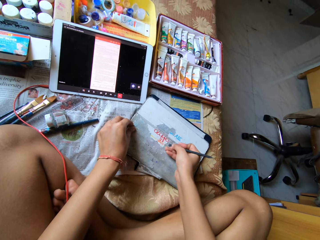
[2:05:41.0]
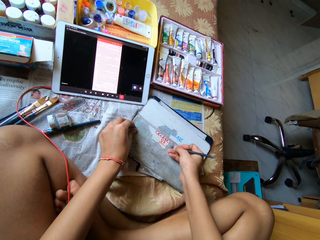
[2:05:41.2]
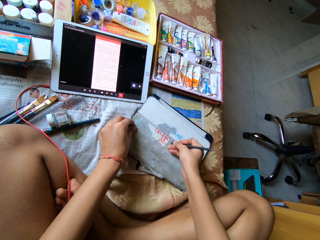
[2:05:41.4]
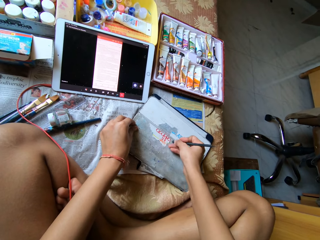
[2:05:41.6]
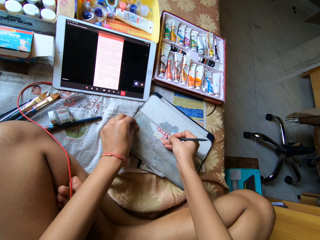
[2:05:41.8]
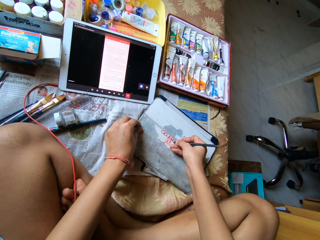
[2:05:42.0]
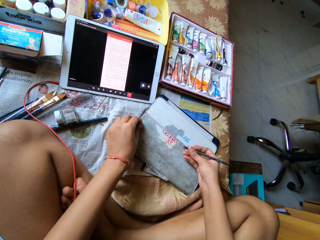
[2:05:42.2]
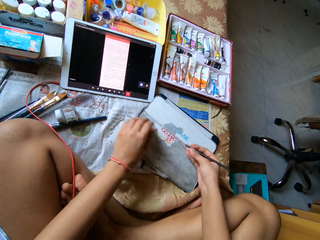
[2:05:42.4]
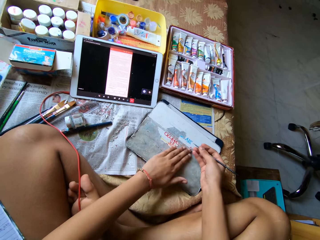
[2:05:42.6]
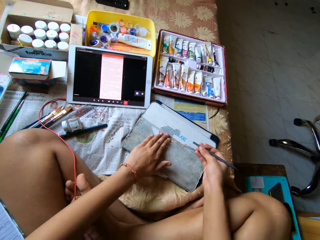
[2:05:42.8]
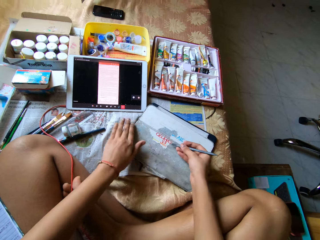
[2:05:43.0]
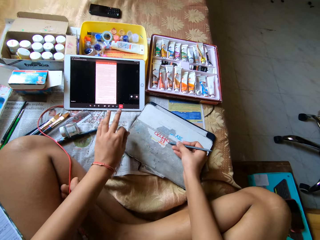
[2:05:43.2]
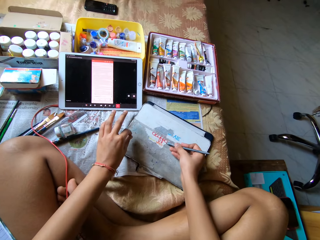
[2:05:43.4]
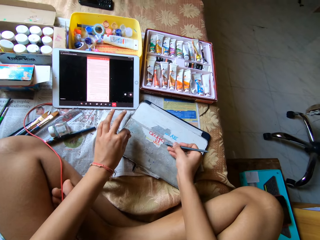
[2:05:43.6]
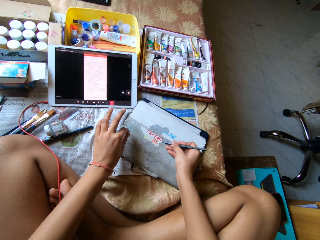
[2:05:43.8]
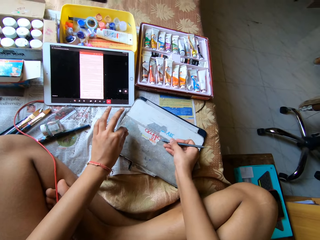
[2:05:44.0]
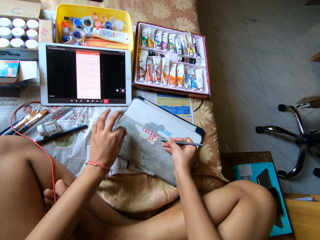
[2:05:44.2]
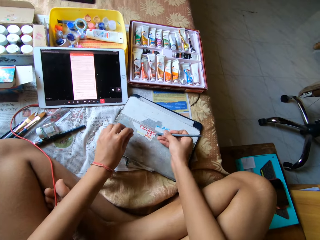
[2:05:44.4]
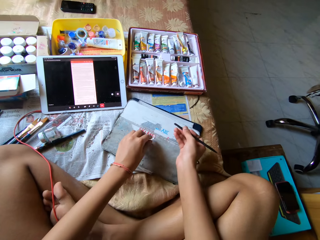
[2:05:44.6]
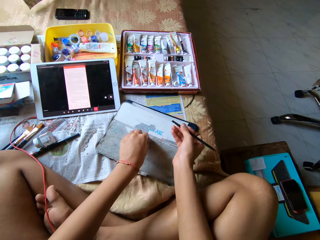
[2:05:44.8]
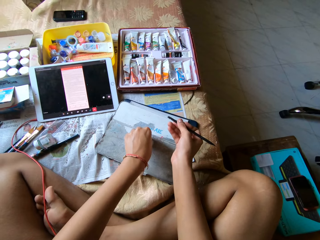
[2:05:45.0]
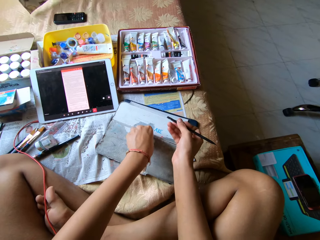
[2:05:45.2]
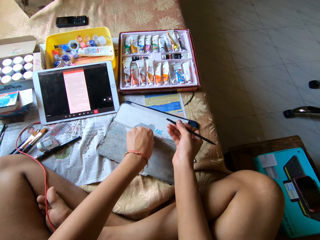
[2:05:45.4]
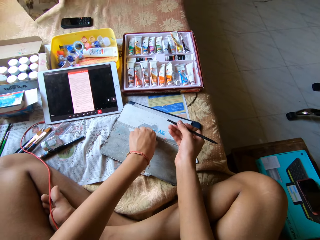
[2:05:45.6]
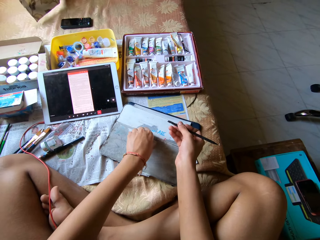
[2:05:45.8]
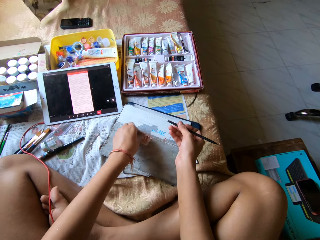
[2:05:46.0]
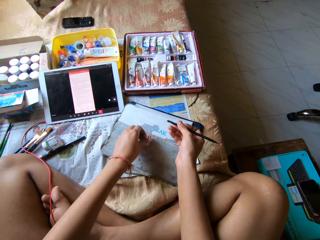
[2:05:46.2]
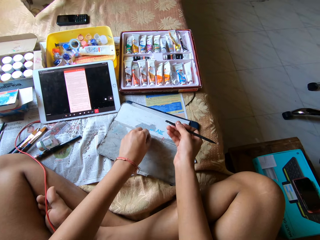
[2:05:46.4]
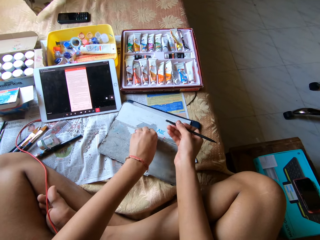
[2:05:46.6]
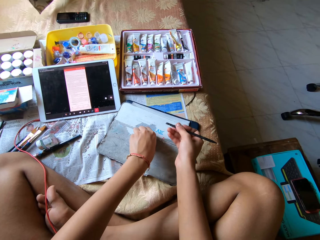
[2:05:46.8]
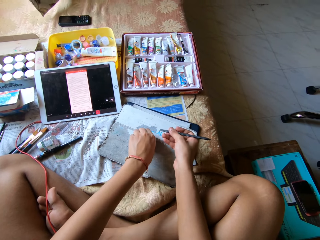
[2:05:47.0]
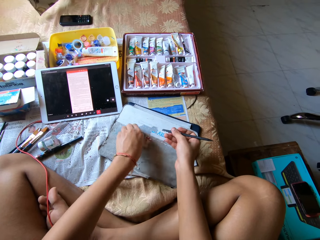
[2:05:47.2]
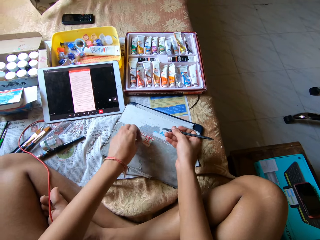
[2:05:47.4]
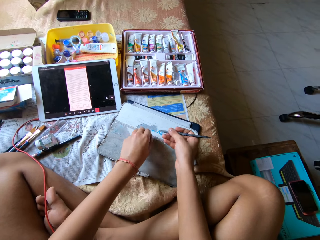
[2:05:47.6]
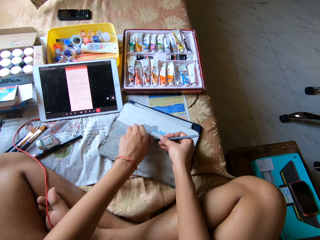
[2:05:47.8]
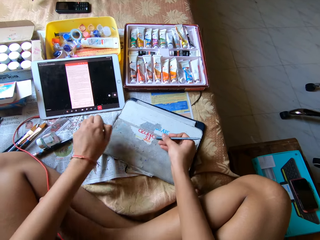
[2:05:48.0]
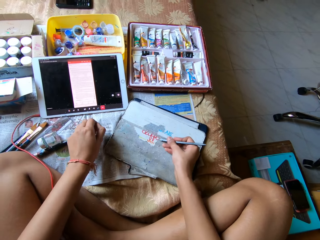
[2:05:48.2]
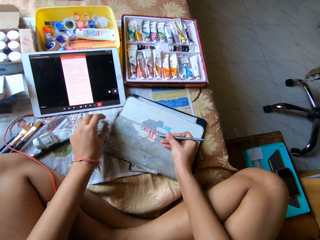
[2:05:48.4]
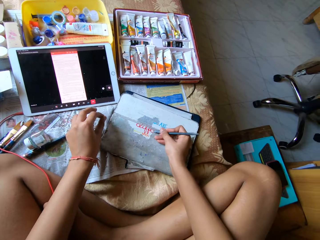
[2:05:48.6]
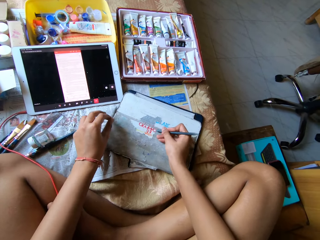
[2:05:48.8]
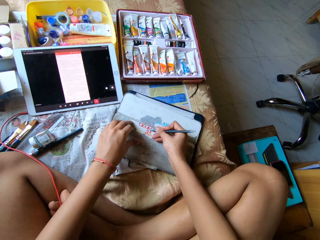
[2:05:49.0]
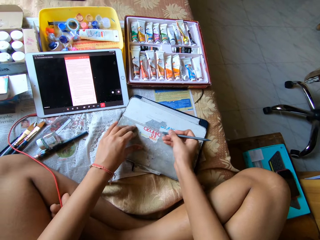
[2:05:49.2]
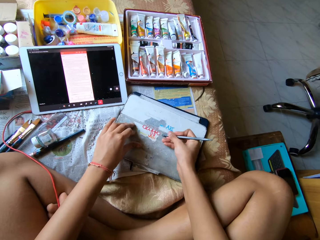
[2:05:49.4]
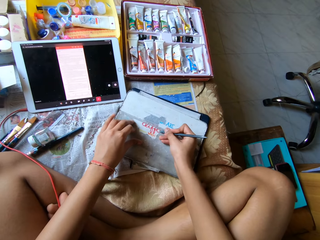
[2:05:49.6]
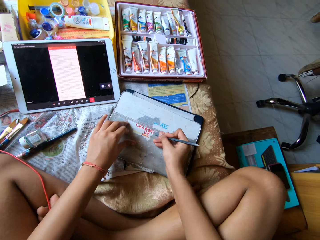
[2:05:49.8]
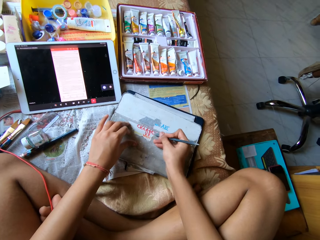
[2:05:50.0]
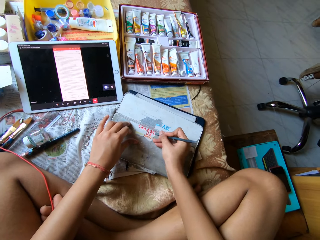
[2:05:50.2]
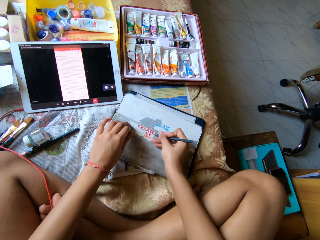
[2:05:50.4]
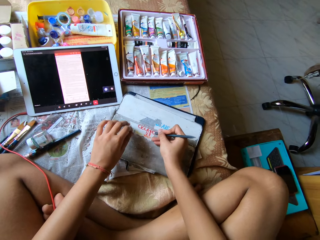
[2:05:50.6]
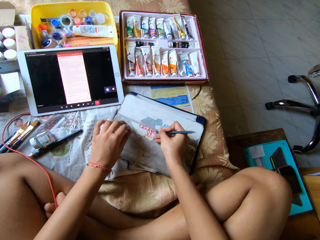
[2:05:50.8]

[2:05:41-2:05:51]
The camera wearer wipes the tablet case with her left hand. She scrapes paper off the tablet case with the scraper pen in her right hand. She pulls paper off the tablet case with her left hand. She wipes the top of the paper with the left hand. She wipes the top of the paper again. She scrapes paper off the tablet case with the scraper pen in her right hand.

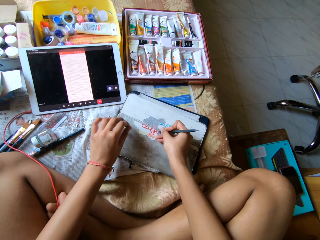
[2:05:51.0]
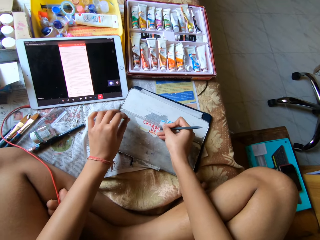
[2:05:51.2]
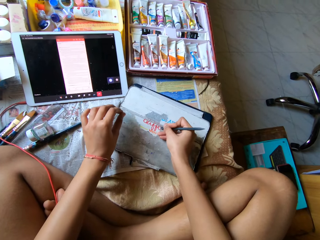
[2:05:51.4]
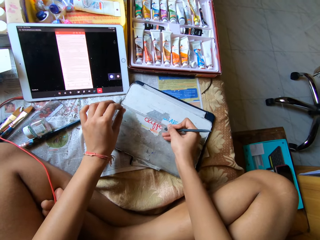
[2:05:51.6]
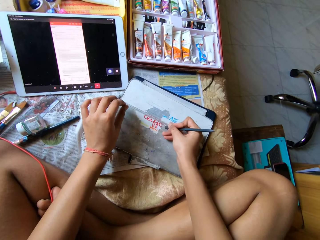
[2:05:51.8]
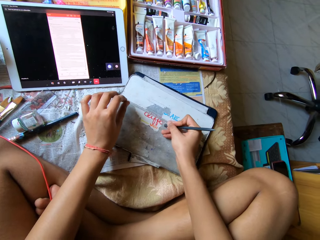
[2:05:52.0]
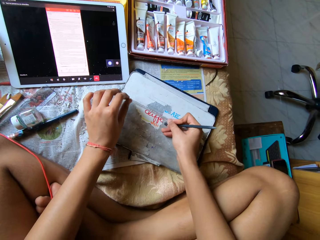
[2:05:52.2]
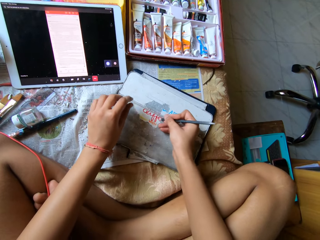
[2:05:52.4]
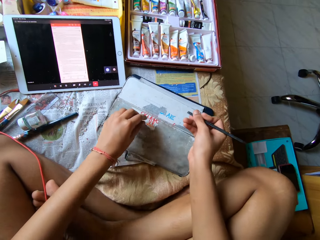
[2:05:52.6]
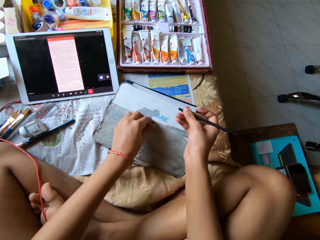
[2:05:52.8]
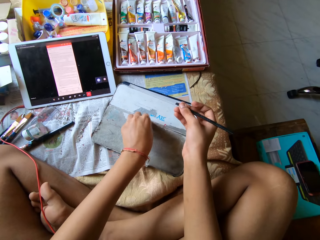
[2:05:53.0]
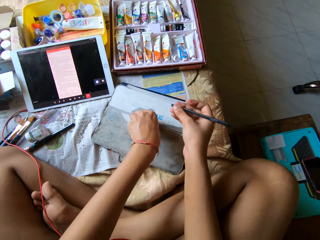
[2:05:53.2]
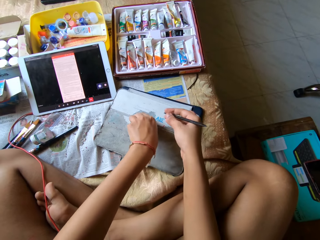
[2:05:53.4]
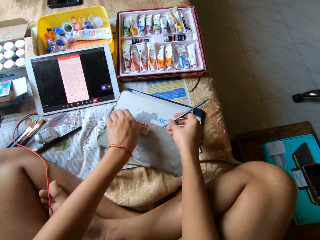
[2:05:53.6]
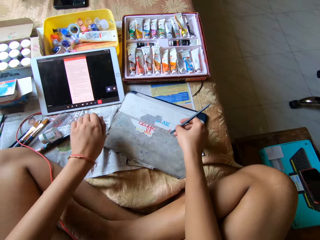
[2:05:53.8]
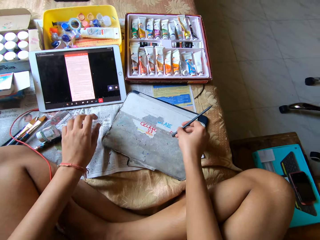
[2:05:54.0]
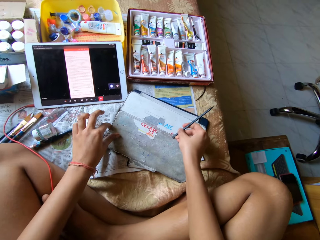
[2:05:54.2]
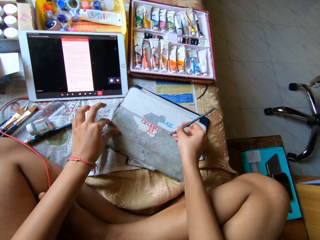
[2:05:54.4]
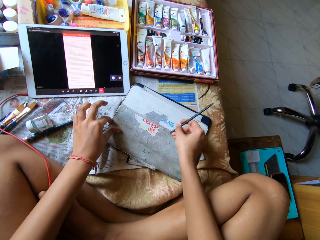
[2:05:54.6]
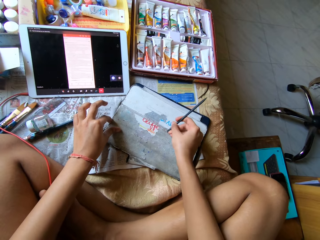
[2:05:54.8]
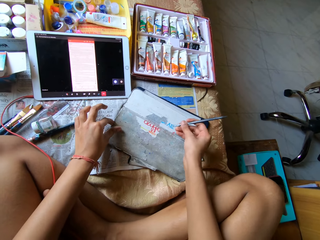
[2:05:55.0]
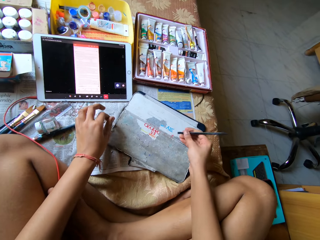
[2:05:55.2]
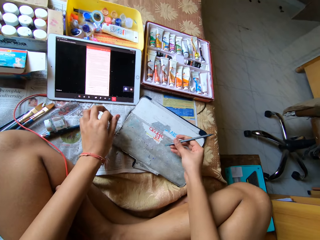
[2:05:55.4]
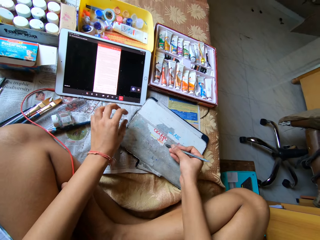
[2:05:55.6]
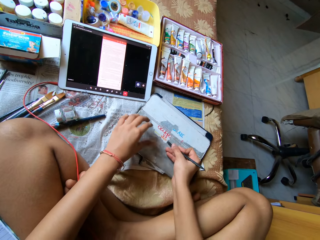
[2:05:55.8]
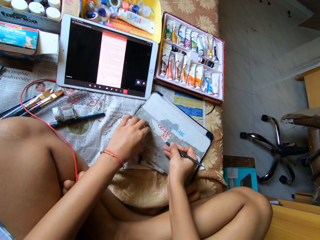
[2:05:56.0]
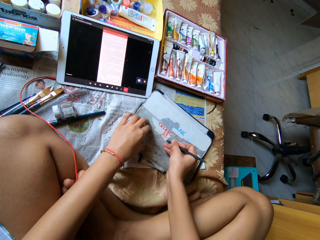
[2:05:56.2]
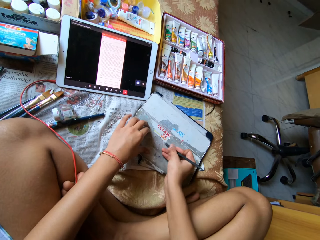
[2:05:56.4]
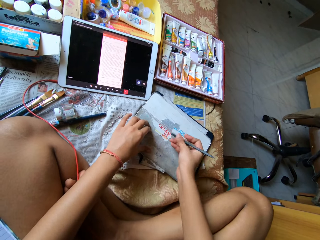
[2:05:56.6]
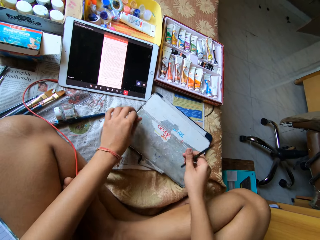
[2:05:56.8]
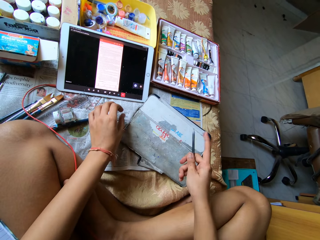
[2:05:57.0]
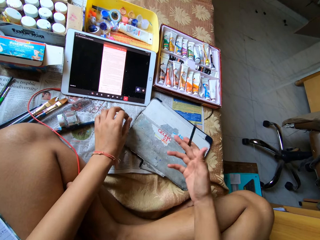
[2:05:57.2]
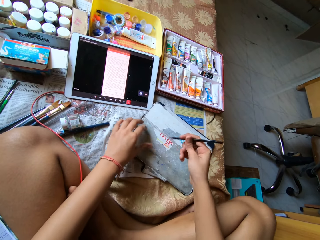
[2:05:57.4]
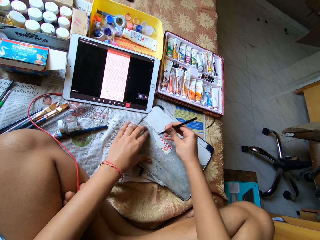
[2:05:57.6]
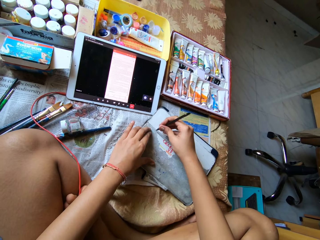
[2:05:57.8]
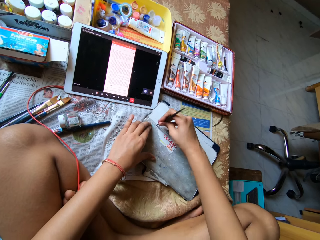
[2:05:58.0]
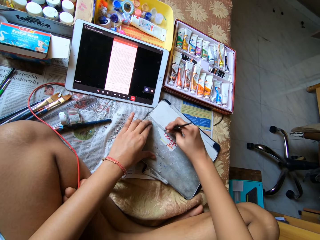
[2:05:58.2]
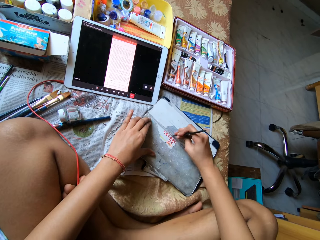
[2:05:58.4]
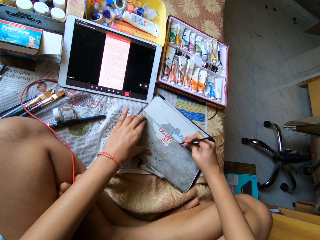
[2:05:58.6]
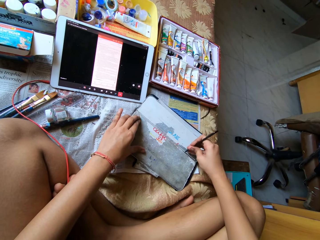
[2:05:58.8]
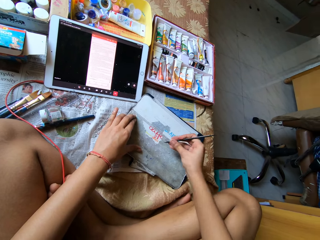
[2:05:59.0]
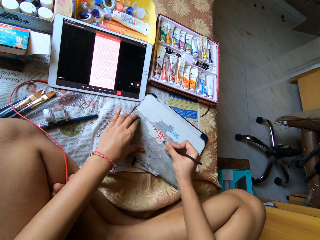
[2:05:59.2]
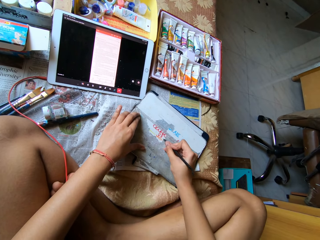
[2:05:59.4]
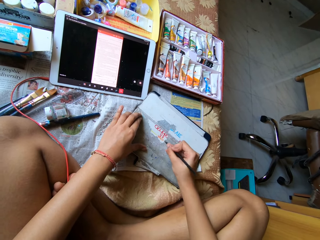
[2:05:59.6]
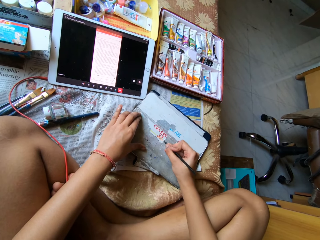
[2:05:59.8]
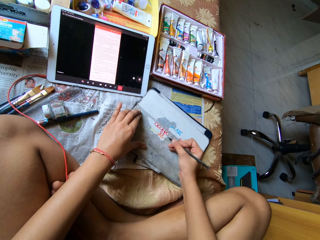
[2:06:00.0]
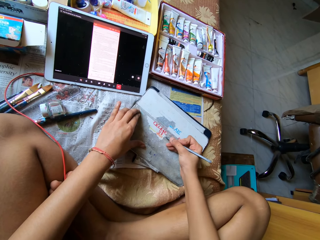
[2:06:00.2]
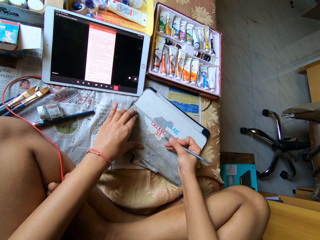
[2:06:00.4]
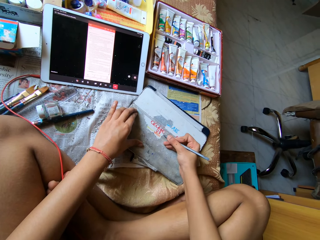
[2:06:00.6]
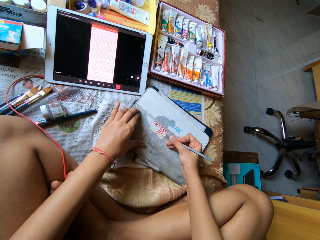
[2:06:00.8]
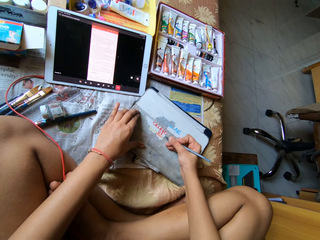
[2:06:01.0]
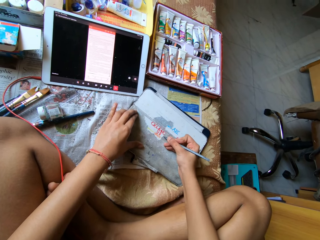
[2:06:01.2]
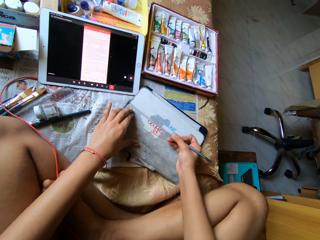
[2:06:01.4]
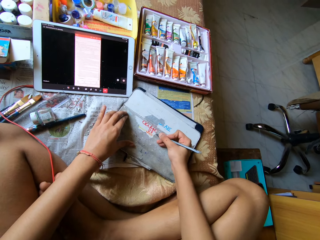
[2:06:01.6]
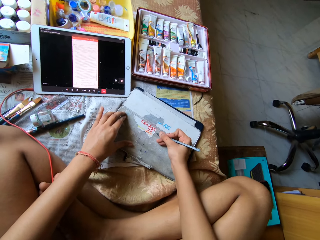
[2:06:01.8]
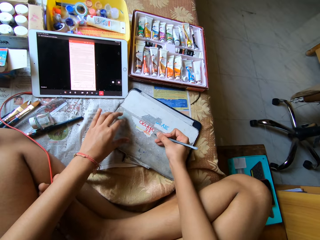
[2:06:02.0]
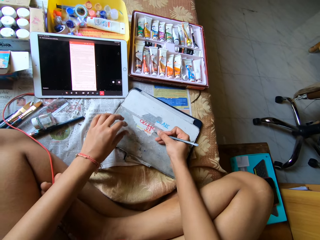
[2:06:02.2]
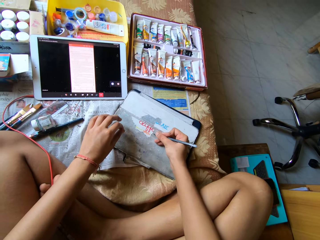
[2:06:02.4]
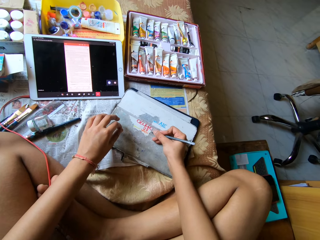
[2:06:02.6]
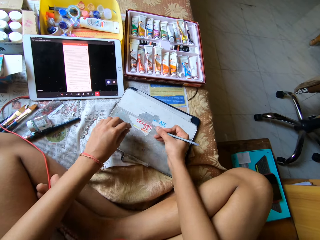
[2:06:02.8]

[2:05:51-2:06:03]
The camera wearer pulls paper off the tablet case with her left hand. She scrapes paper off the tablet case with the scraper pen in her right hand. She scratches the paper repeatedly.
